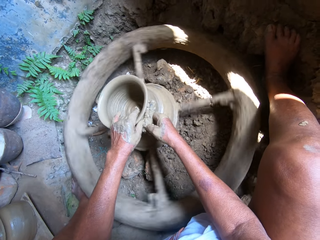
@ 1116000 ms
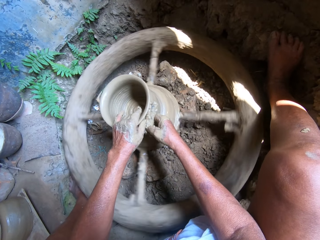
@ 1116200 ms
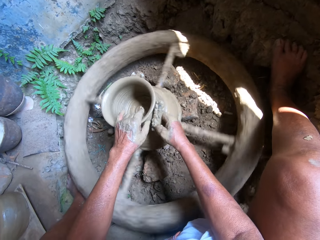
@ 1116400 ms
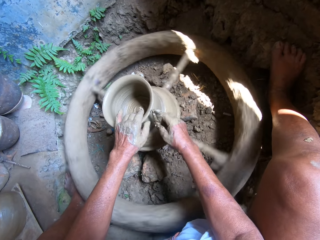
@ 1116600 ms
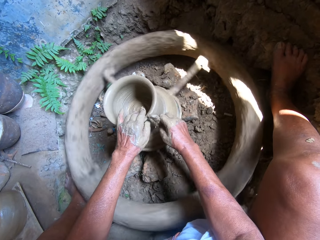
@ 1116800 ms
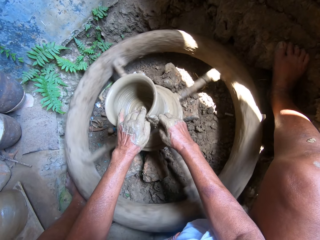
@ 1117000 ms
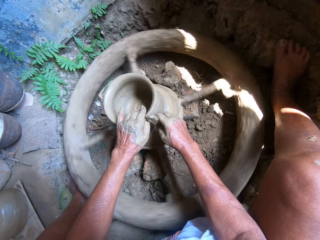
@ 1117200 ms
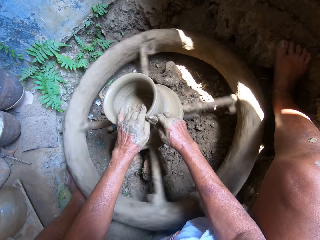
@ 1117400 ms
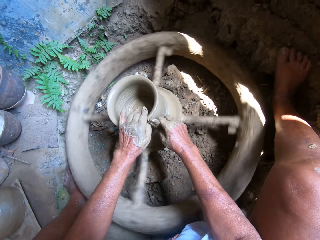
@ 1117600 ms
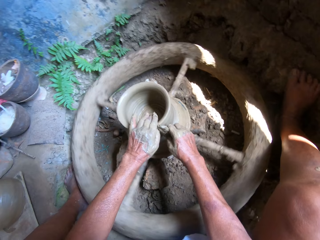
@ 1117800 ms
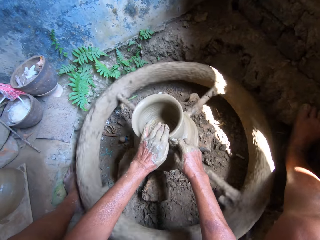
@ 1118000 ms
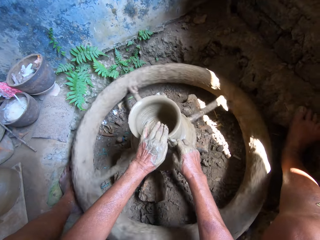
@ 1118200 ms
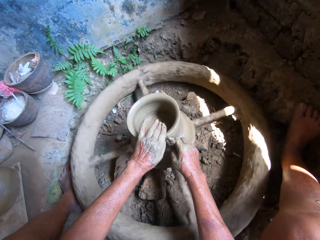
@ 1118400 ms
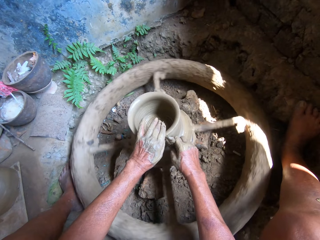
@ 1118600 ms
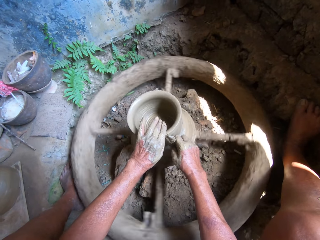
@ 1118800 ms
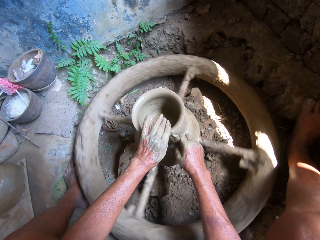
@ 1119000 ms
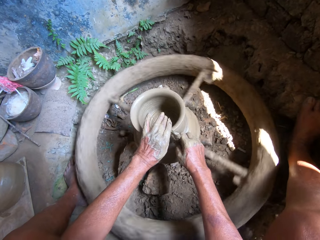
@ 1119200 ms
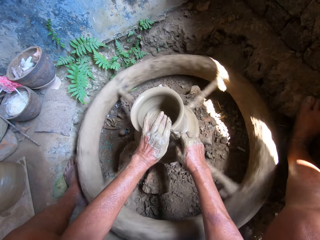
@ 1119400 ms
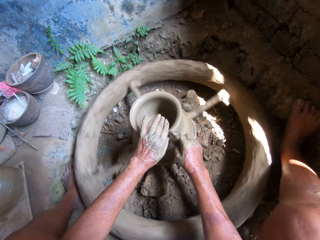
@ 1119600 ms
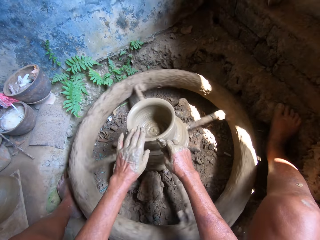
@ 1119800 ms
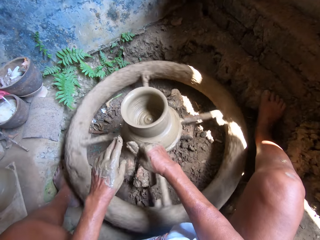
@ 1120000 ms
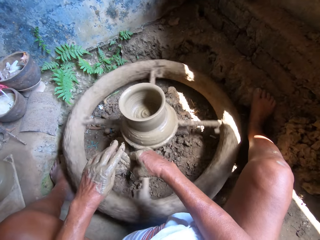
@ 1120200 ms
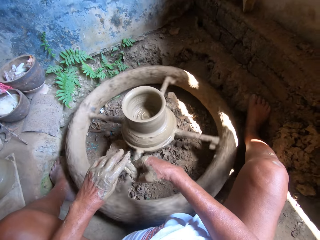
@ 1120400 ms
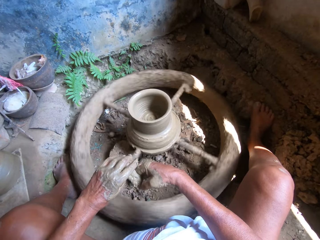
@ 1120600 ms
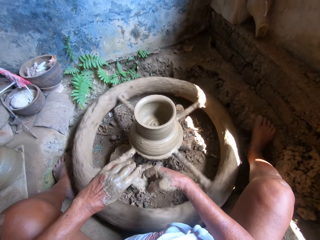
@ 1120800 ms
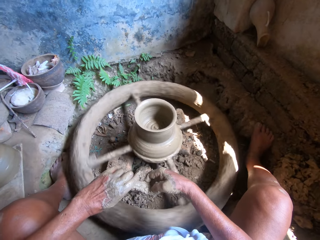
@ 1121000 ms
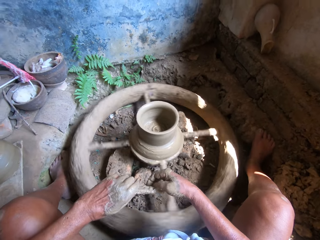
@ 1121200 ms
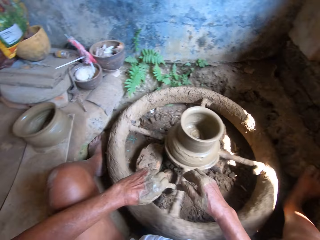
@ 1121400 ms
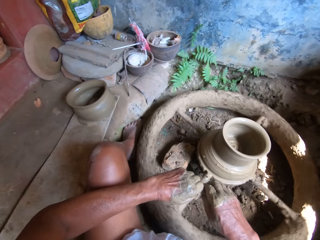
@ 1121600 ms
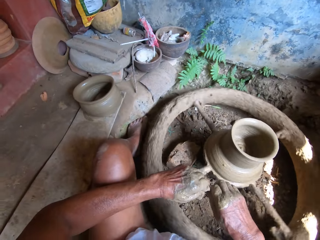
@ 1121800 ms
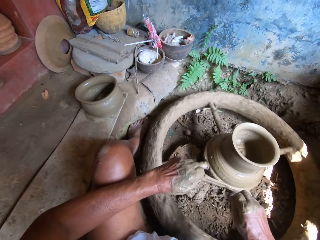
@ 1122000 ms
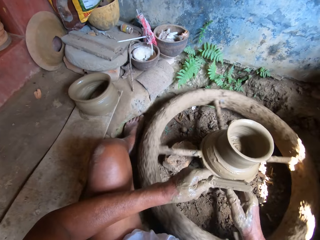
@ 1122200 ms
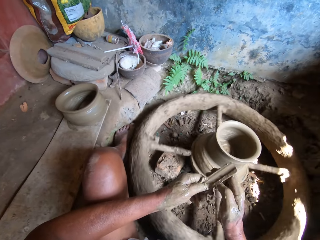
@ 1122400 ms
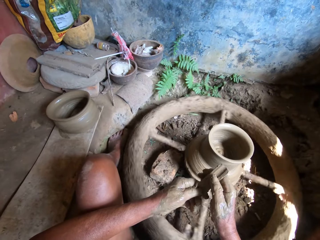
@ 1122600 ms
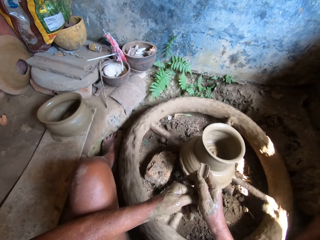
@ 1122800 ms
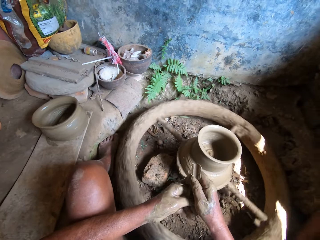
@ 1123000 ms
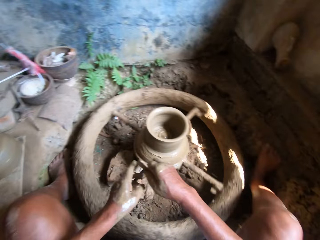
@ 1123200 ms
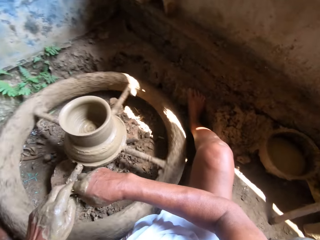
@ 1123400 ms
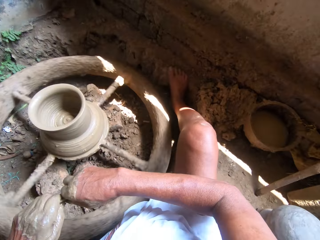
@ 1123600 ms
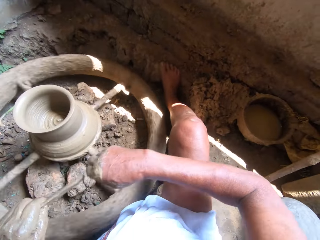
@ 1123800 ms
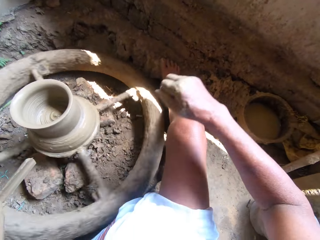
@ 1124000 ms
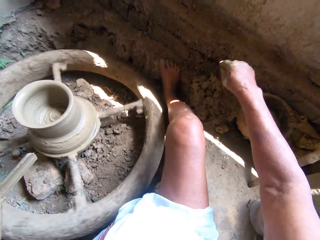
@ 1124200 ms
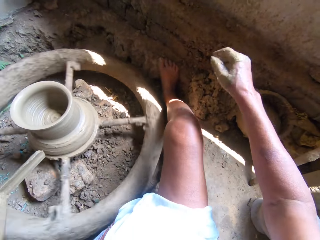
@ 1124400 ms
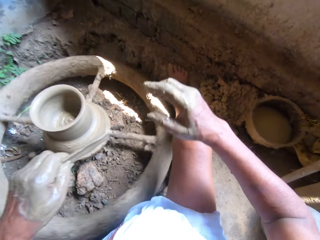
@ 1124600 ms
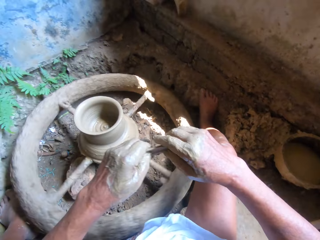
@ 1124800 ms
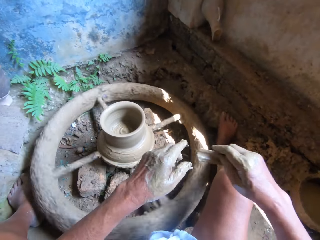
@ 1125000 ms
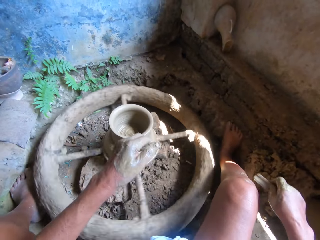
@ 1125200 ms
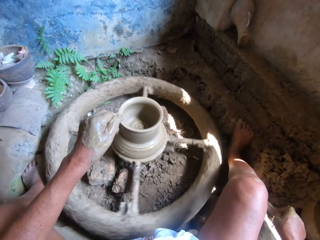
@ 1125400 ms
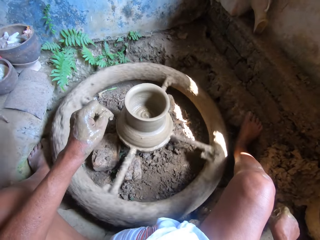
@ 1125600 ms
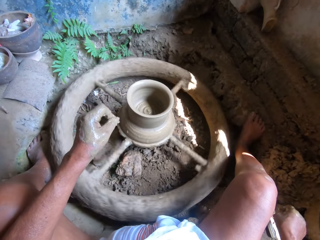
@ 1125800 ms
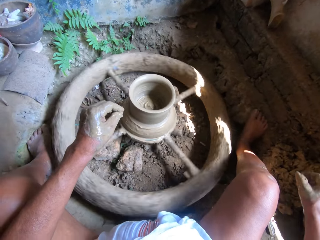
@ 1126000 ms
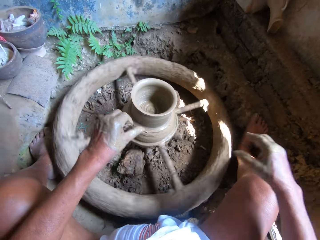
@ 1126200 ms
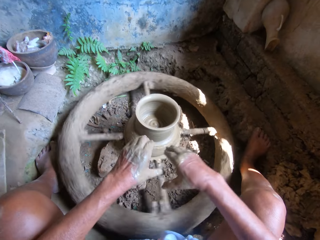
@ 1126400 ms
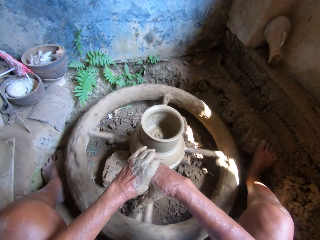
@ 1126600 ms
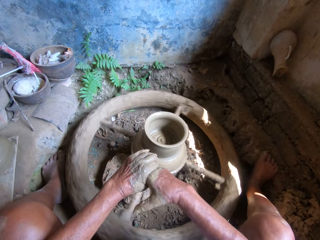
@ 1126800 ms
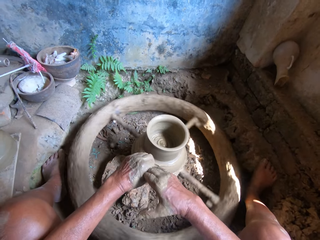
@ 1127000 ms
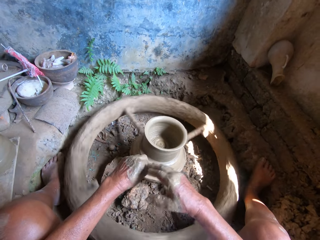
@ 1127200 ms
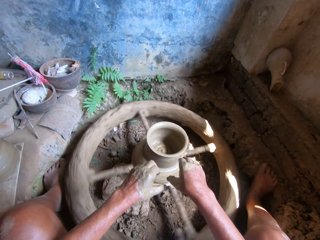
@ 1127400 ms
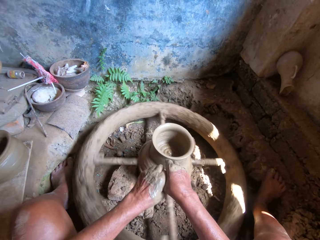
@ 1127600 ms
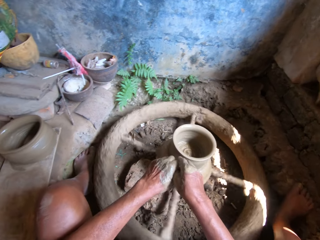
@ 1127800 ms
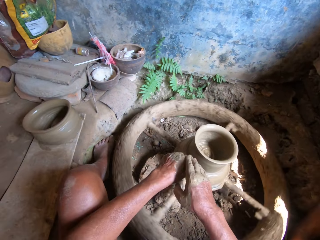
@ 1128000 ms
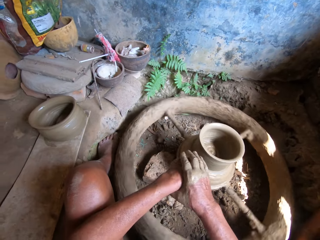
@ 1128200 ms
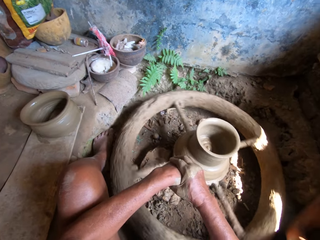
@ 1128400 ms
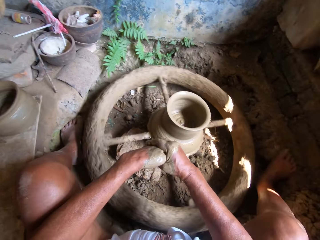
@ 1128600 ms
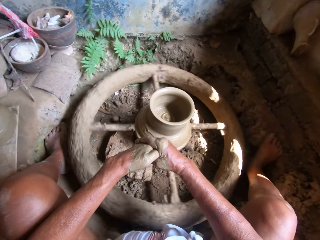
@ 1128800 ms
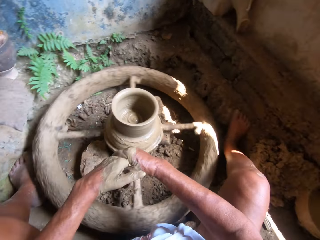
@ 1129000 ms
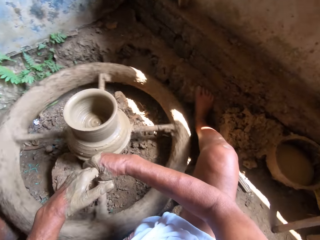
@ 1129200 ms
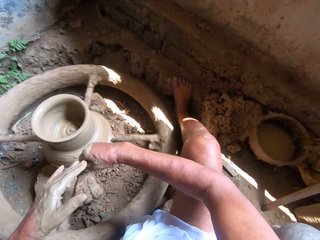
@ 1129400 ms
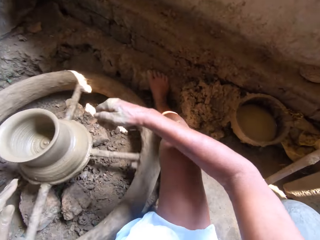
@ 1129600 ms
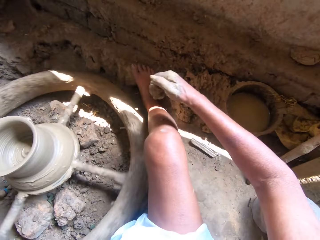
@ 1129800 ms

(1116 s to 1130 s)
The camera wearer passes the stick from his right hand to his left hand. He cleans clay mud from the stick in his left hand with his right hand. He passes the stick from his left hand to his right hand. He passes the stick from his right hand to his left hand. He cleans clay mud from the stick in his left hand with his right hand. He drops clay mud on the ground onto a heap of clay with his right hand. He passes the stick from his left hand to his right hand. He drops the stick on the ground with his right hand. He cleans his right hand with his left hand. He cleans his left hand with his right hand.

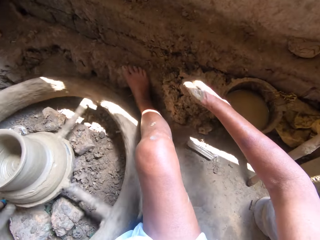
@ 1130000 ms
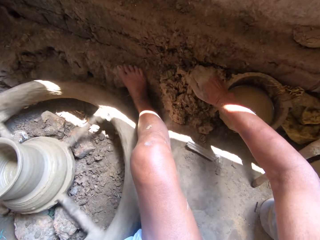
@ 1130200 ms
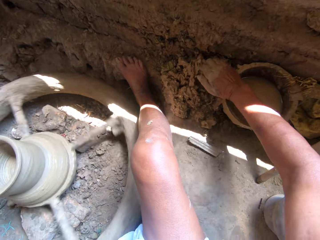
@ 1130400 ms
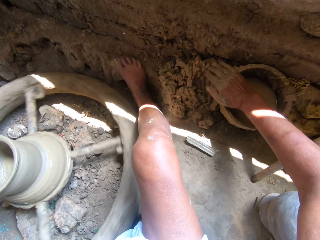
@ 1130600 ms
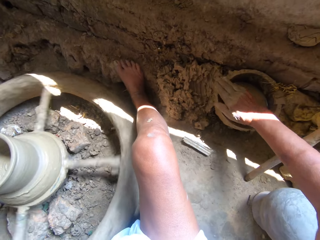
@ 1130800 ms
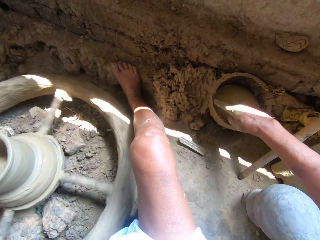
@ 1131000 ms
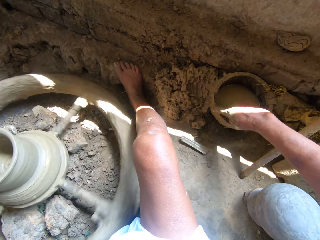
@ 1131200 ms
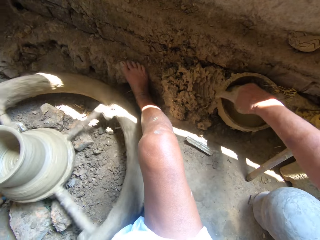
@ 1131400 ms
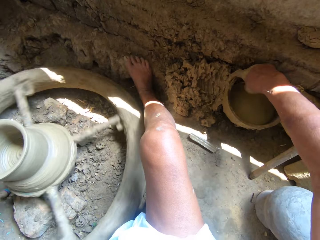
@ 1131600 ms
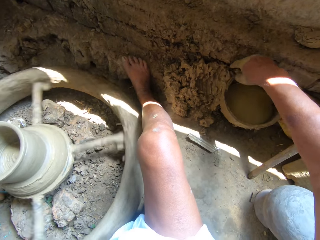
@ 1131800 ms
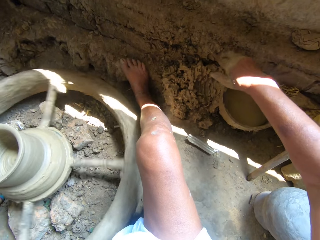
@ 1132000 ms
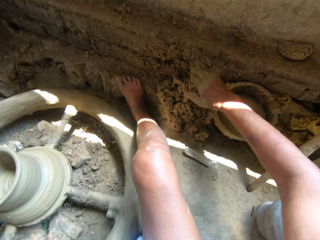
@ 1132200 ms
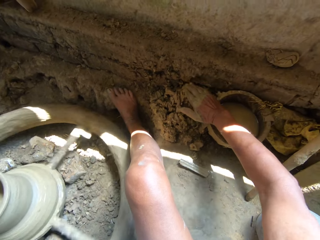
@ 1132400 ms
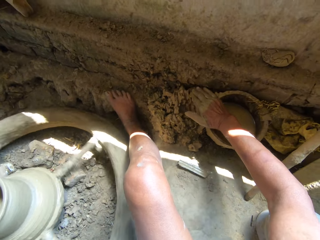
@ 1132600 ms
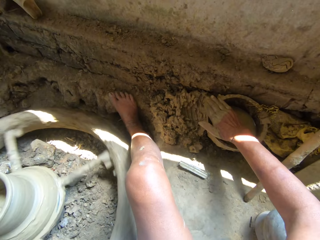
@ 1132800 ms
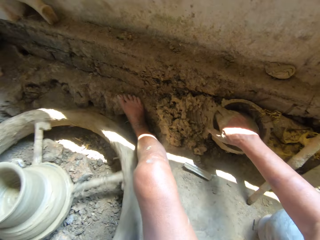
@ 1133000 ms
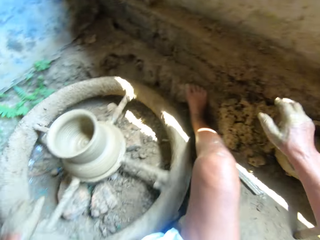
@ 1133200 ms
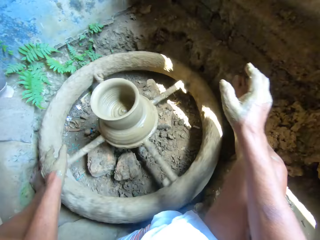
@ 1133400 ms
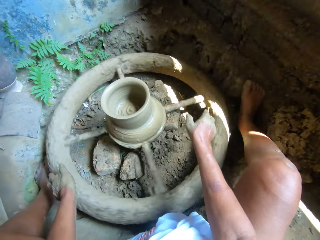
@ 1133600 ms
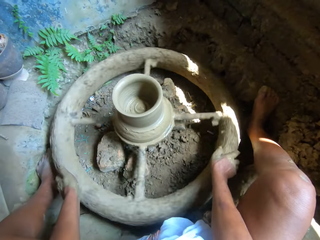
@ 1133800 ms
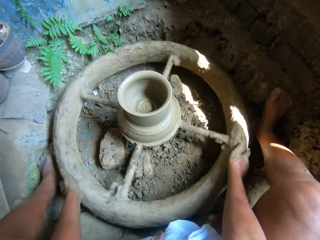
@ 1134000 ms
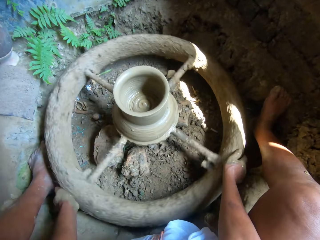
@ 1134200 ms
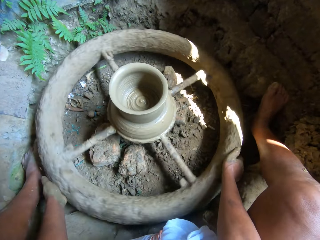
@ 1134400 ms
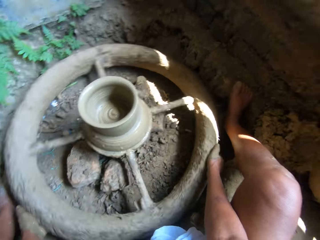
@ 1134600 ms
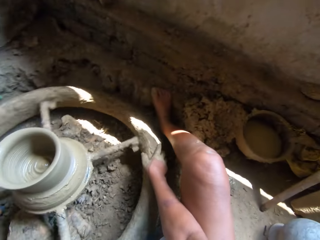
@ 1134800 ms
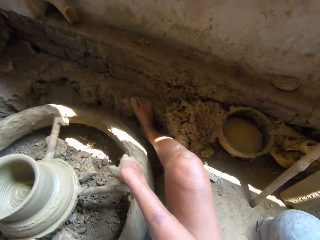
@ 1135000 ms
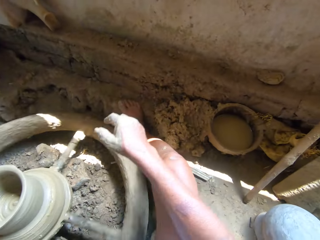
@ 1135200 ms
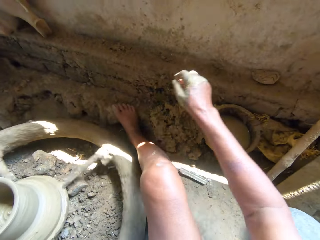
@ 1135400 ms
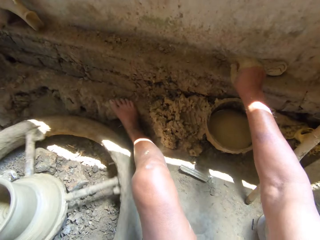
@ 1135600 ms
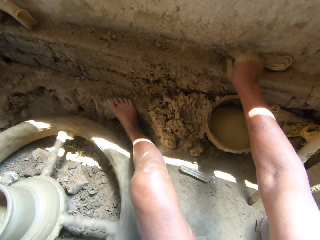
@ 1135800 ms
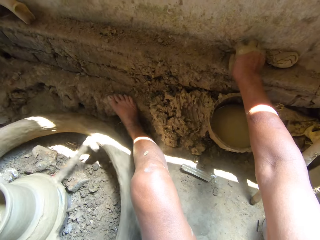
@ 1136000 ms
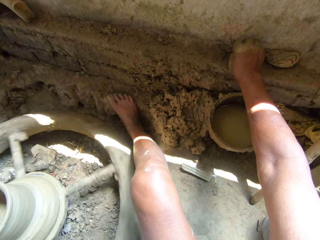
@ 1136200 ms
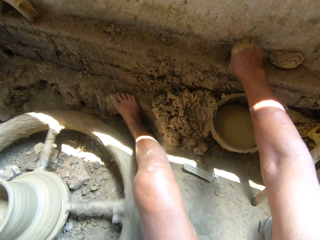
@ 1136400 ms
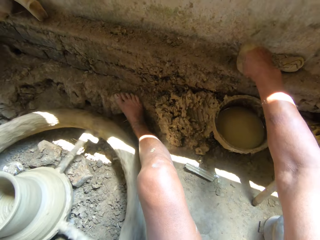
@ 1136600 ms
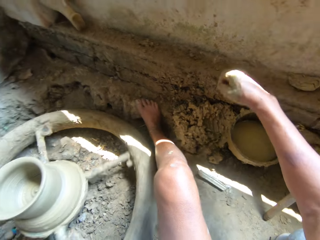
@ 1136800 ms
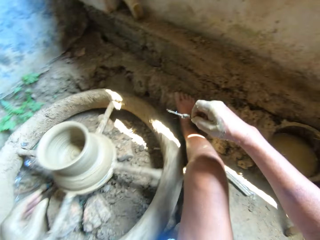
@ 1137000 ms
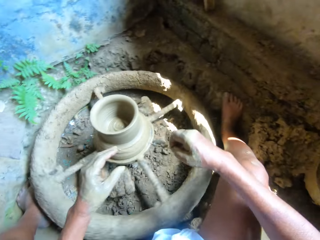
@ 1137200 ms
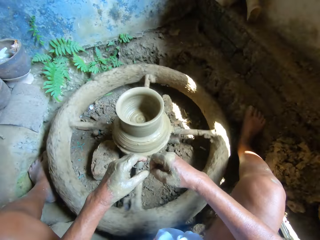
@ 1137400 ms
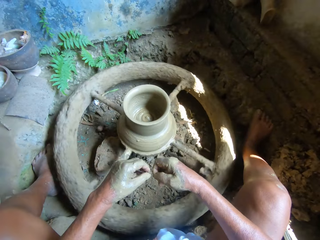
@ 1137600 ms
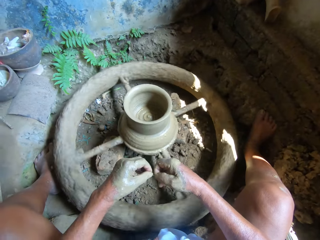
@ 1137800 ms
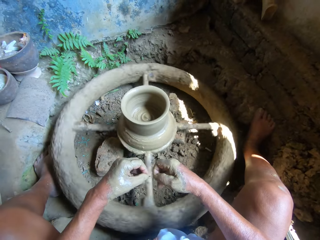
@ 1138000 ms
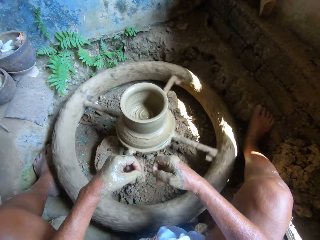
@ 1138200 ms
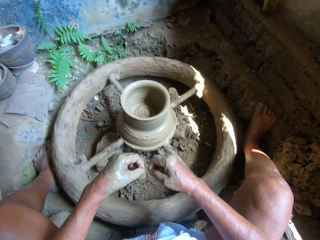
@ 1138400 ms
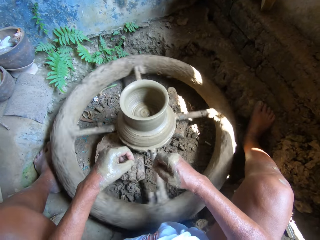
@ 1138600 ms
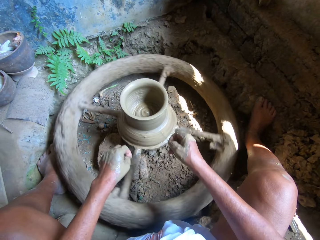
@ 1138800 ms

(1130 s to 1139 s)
The camera wearer rubs clay mud on the pot on the ground with his right hand. He removes clay from his right hand with a container. He scrapes clay mud off the pot on the ground with his right index finger. He rubs clay mud on the pot on the ground with his right hand. He grabs the pottery wheel with both hands. He slows the pottery wheel. He picks up a small broom stick from the wall with his right hand. He cleans clay mud from the broom stick in his right hand with his left hand.
